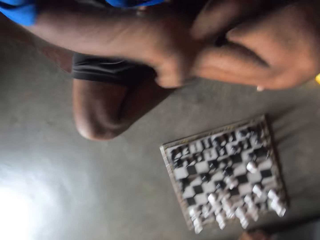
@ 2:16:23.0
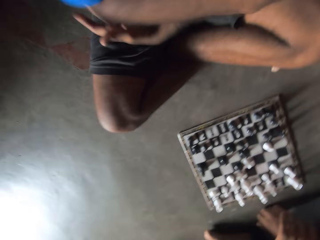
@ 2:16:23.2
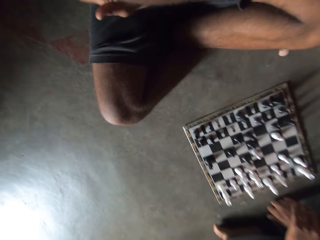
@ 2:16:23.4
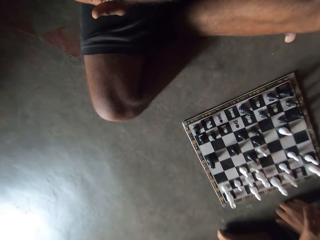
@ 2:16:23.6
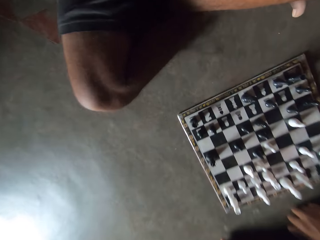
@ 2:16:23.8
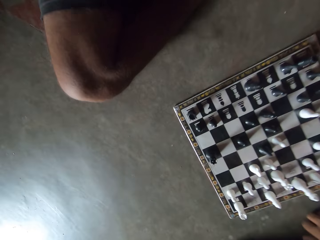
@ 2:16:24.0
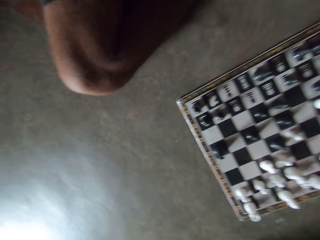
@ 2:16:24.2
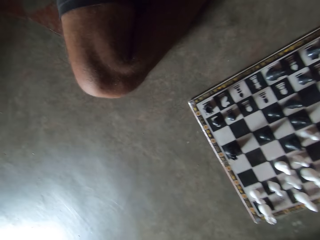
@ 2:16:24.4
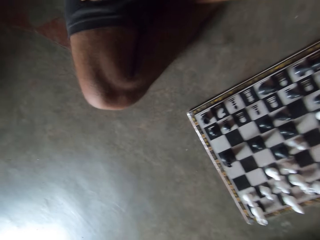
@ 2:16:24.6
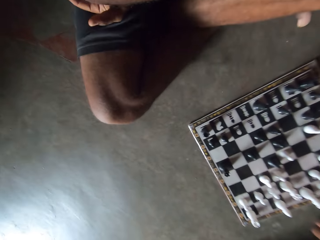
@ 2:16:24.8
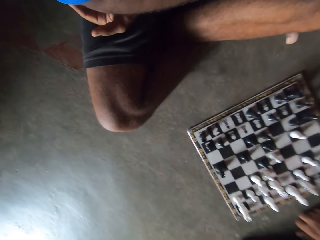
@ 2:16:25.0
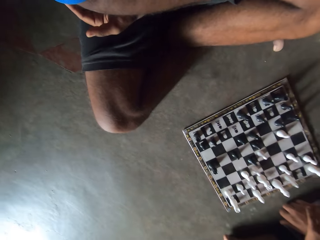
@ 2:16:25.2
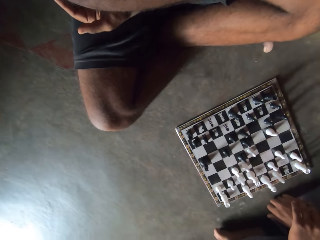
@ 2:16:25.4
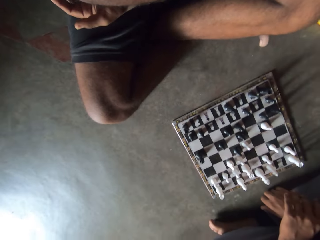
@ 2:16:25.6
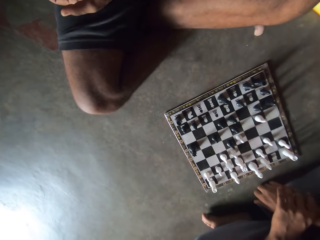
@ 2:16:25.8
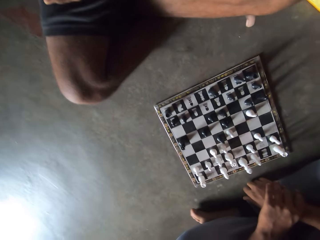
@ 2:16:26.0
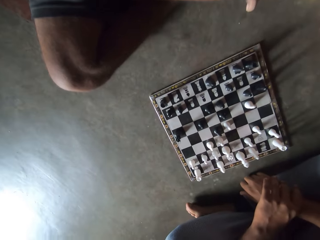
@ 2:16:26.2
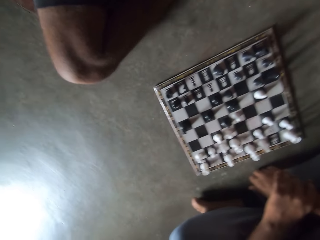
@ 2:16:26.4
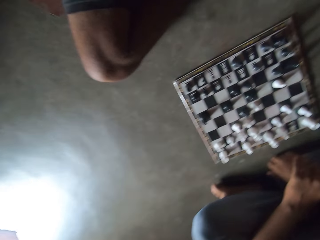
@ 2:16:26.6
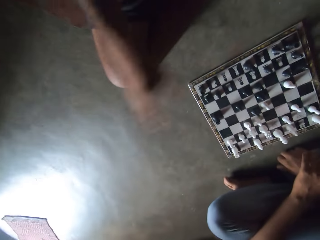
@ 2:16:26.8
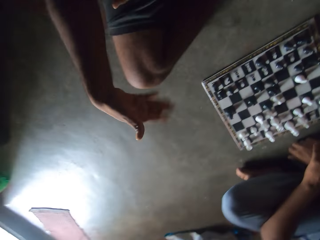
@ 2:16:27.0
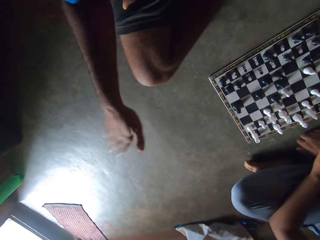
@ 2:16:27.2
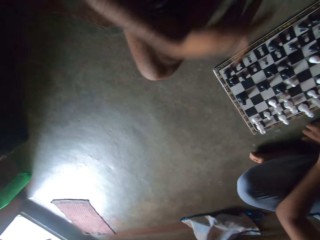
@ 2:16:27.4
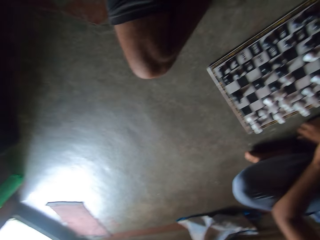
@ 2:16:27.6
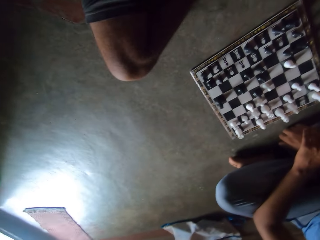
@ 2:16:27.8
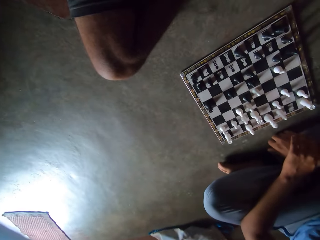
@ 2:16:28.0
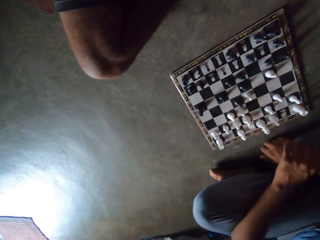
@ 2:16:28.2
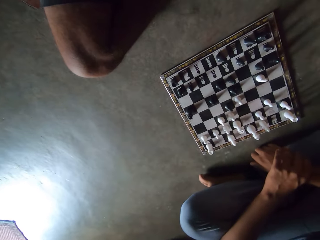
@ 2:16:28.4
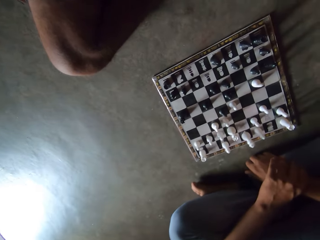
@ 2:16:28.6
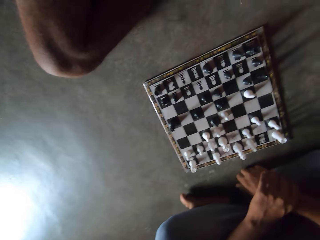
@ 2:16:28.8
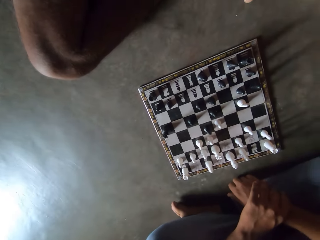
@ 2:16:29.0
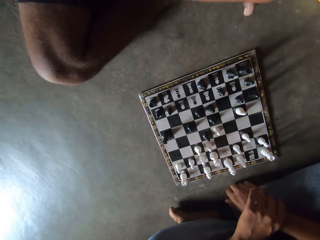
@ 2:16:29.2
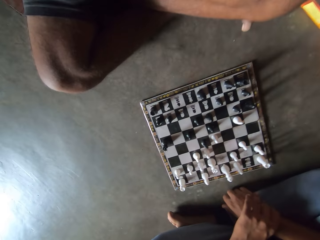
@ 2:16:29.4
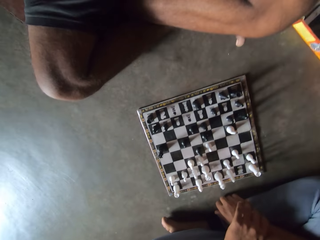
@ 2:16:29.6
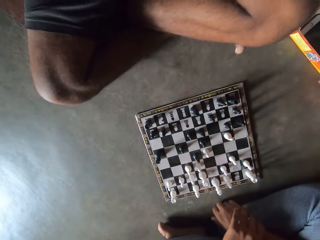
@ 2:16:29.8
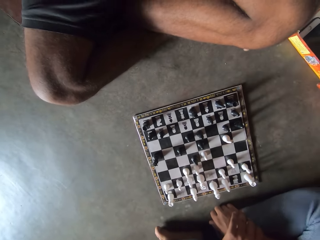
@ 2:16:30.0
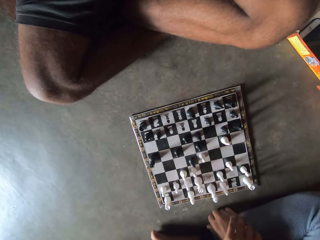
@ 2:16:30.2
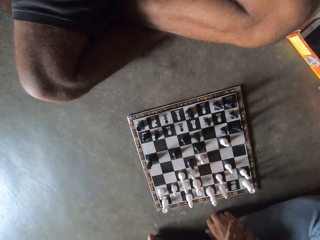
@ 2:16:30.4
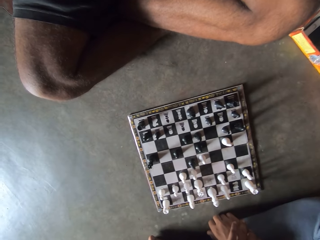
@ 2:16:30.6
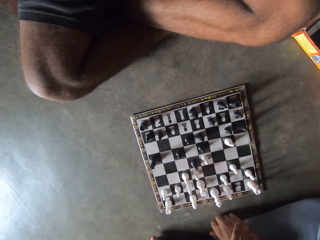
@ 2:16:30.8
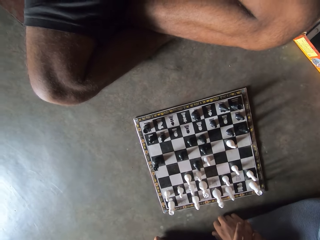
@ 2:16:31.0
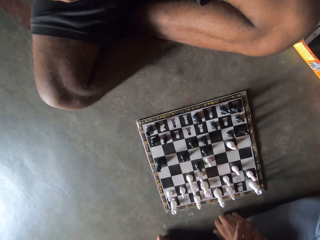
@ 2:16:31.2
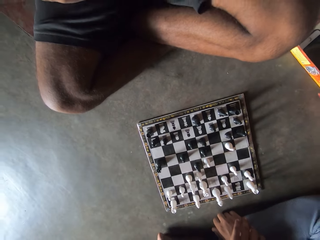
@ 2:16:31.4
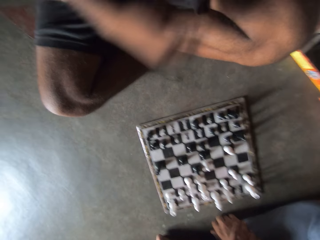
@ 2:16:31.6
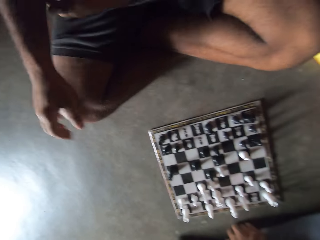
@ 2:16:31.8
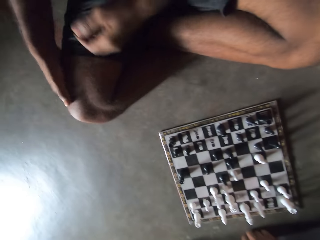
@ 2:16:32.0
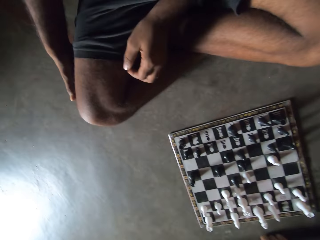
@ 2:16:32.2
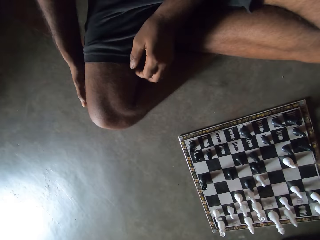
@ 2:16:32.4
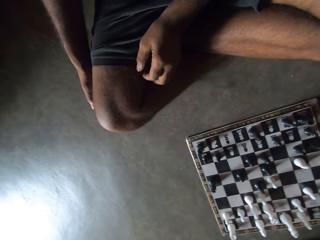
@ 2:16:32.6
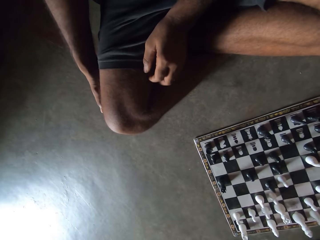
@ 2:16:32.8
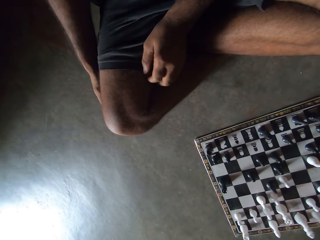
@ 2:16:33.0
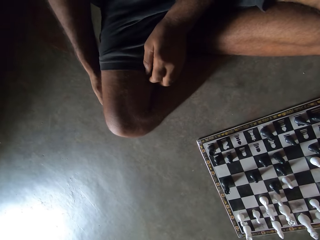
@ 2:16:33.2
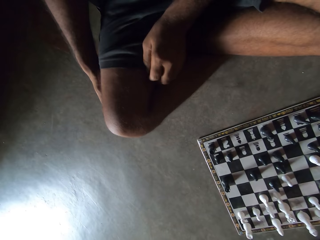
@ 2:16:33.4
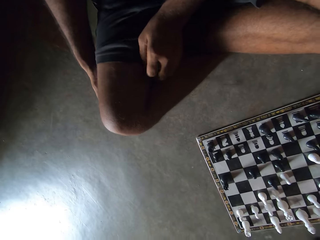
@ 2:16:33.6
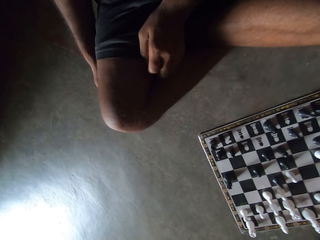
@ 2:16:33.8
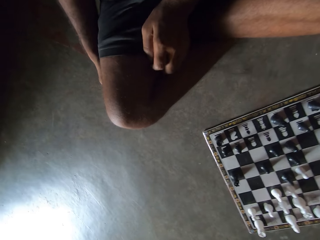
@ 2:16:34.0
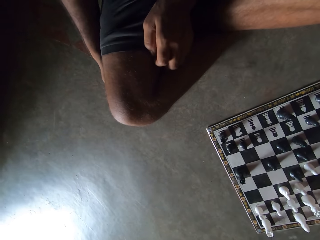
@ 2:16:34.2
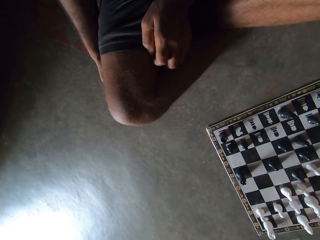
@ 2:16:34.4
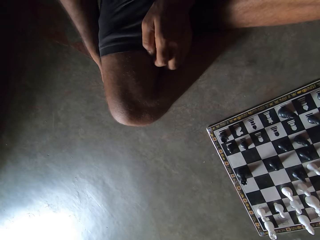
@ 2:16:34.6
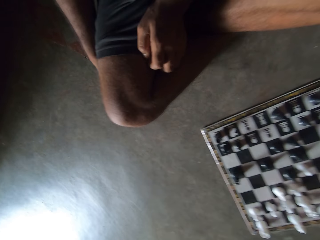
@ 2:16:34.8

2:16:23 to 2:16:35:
The man makes gestures with his right hand. The camera wearer looks at the chessboard. The man touches his right leg with his hands.

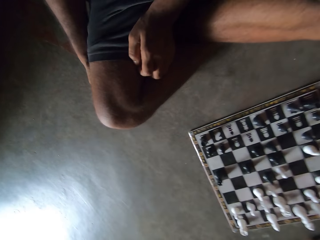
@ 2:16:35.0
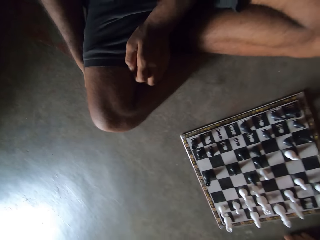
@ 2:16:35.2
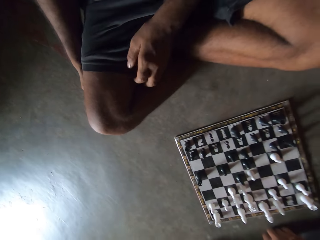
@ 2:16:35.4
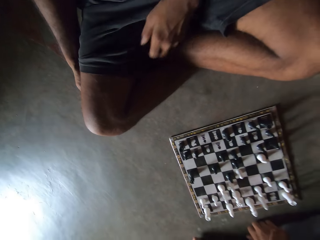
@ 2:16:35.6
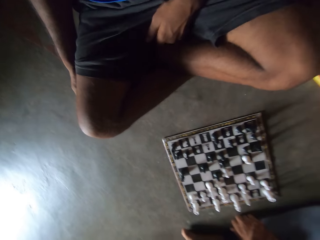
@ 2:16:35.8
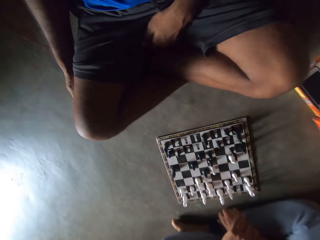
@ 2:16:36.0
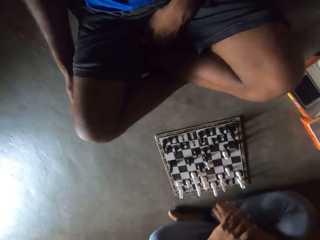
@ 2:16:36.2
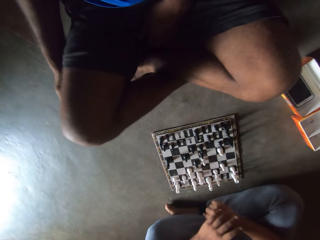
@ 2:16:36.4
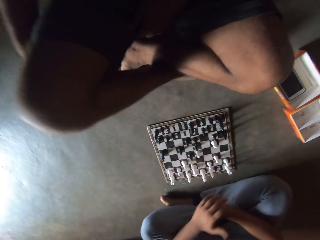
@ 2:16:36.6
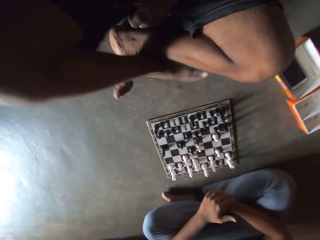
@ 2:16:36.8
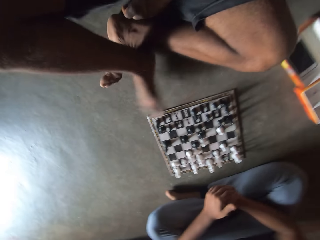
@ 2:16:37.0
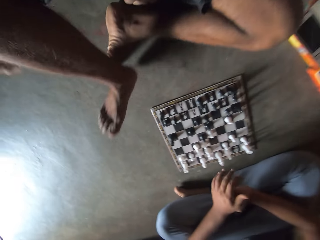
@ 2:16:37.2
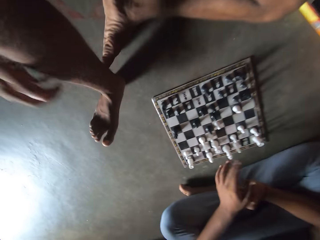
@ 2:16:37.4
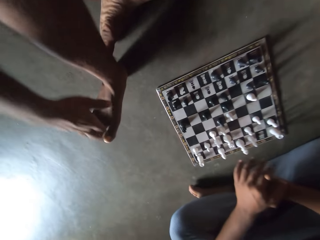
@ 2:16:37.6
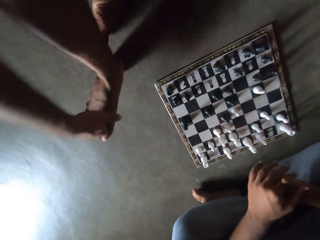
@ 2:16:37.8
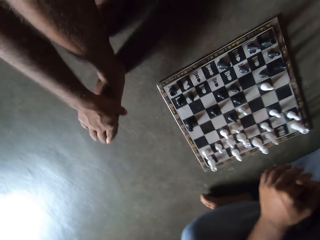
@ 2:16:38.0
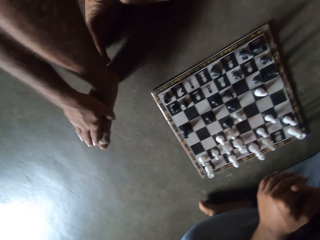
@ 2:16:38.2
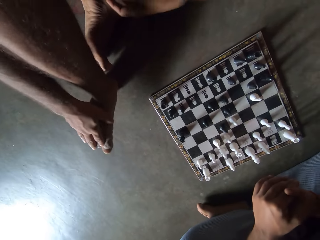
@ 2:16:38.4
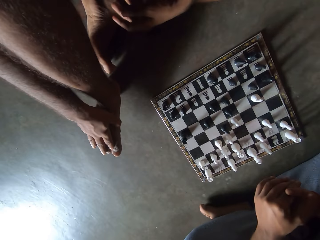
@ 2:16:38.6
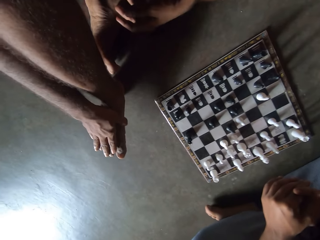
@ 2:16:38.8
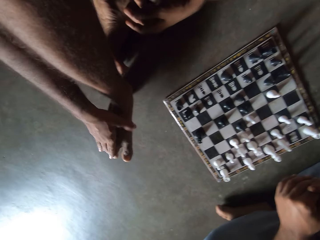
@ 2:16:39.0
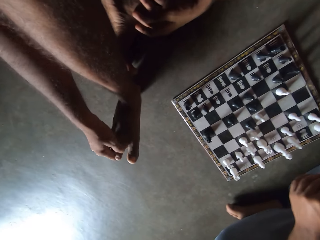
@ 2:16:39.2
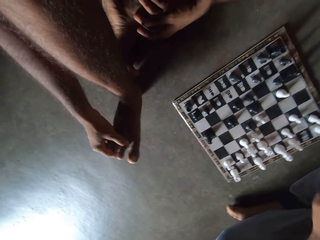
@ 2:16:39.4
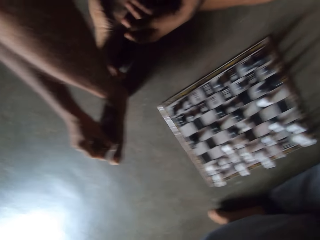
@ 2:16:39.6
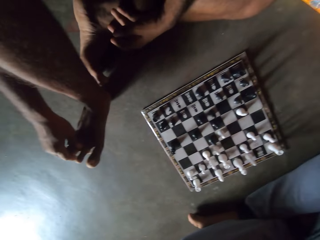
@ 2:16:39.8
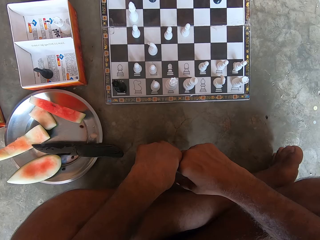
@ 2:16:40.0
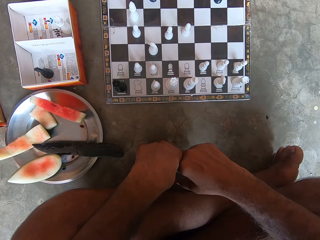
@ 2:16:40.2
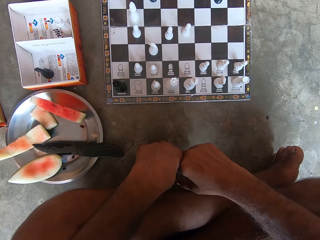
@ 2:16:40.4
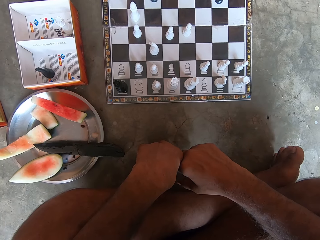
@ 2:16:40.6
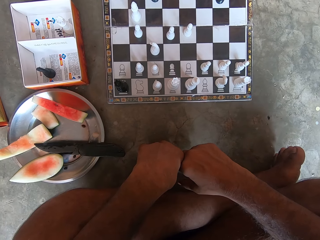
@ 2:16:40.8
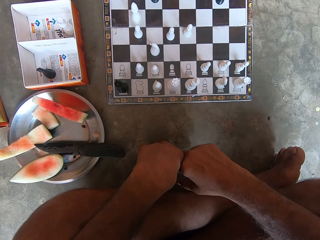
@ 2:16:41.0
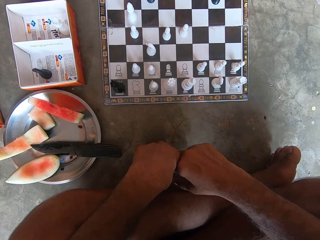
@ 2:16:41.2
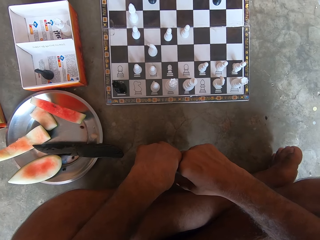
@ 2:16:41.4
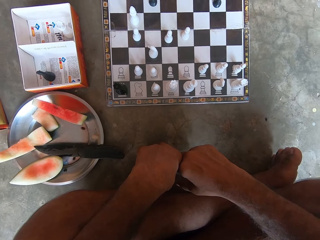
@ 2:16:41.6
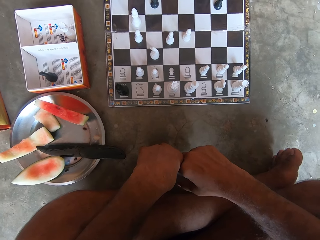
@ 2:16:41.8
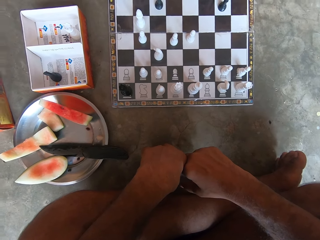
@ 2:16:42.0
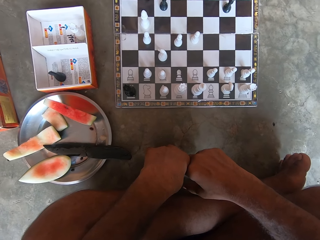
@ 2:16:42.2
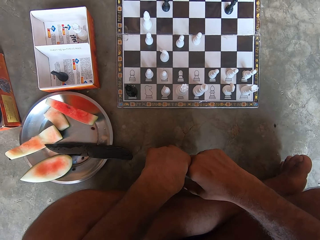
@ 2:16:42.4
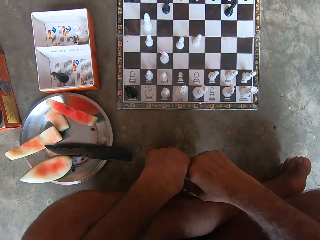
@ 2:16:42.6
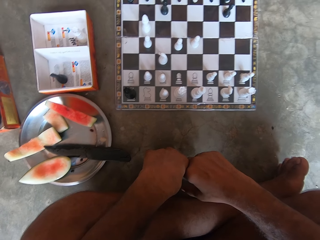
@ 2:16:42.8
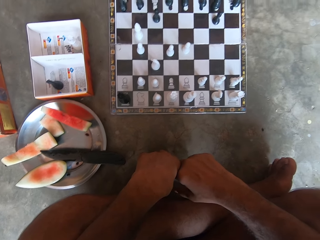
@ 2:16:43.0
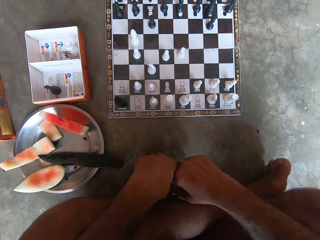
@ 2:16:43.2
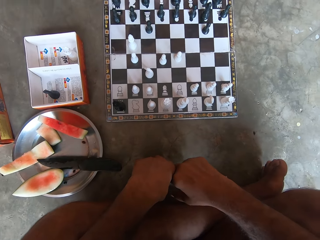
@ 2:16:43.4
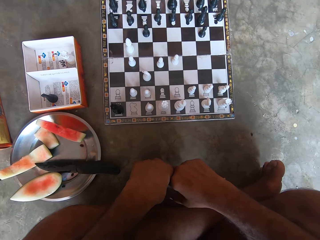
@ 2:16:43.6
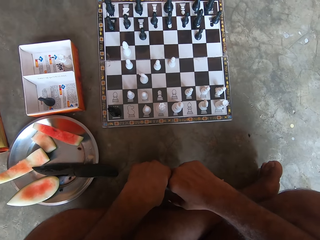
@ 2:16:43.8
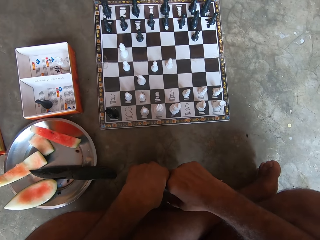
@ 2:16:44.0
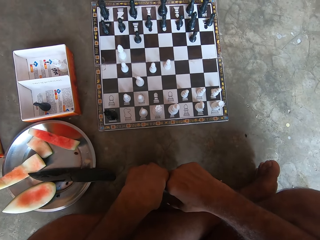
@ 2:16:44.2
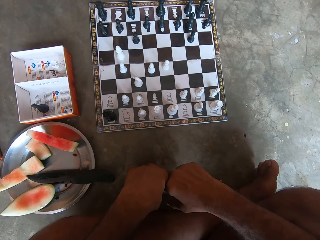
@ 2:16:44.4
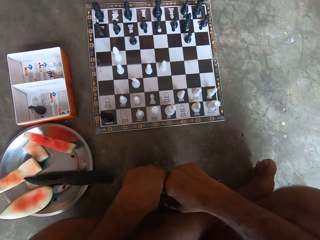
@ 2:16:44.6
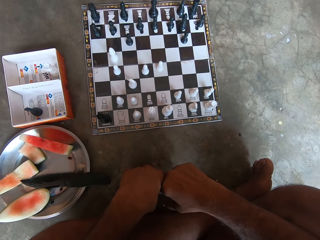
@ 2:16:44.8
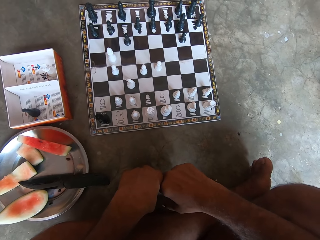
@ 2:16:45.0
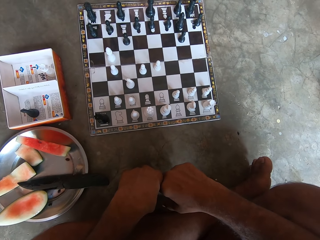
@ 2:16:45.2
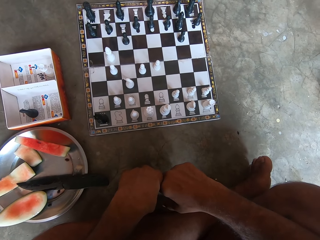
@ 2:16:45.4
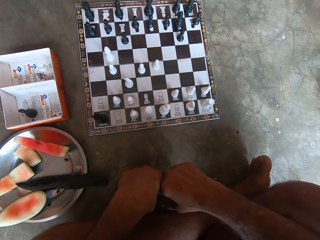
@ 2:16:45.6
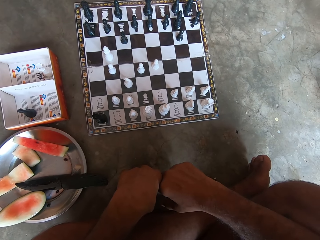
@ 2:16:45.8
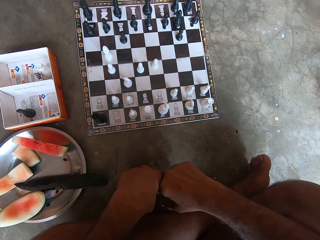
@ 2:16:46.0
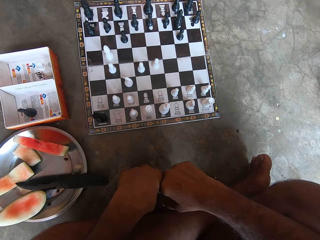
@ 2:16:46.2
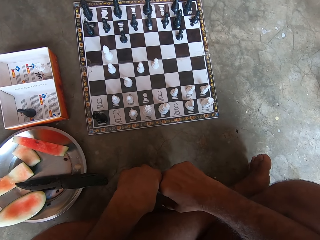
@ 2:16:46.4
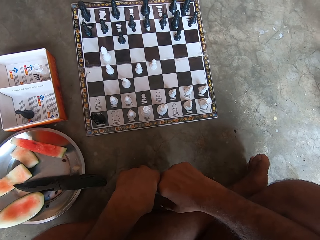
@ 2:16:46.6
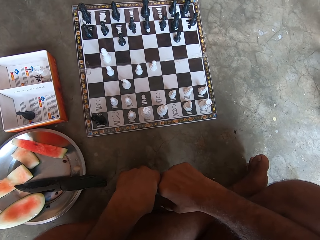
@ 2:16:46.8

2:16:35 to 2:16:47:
The man adjusts his right leg and touches his right toes. The camera wearer looks at the chessboard. They look at the chessboard again.
